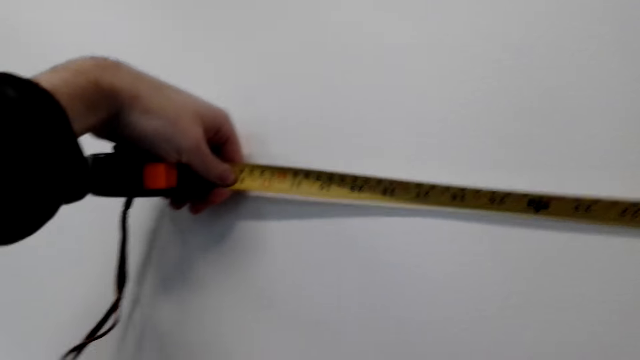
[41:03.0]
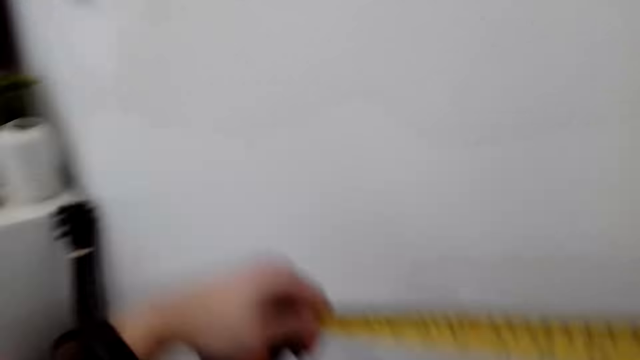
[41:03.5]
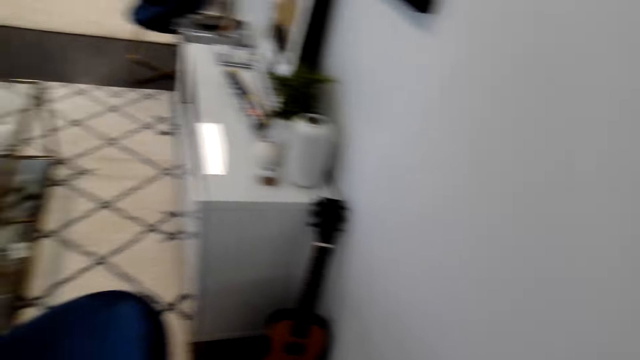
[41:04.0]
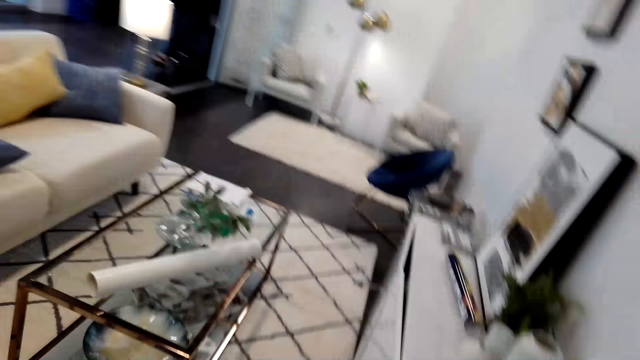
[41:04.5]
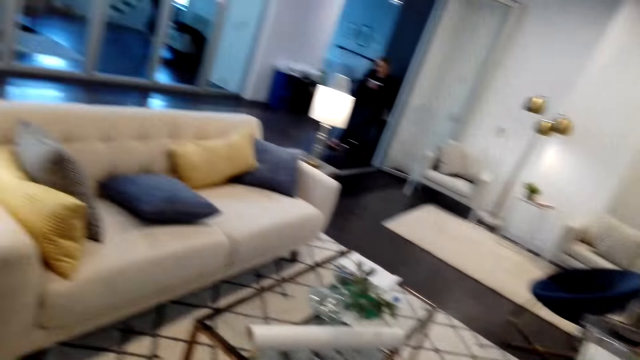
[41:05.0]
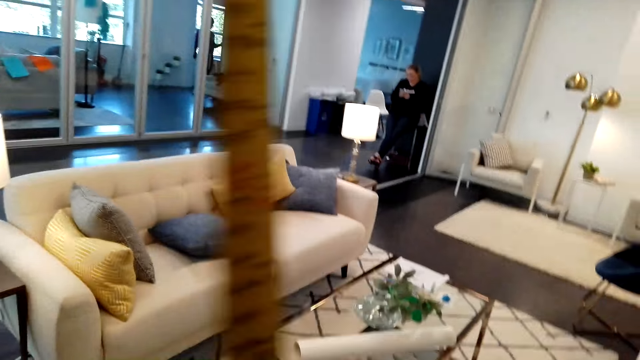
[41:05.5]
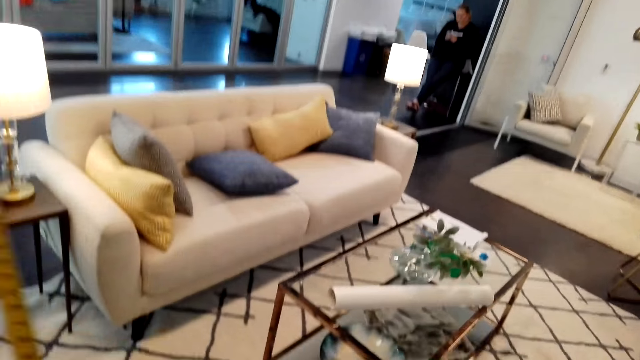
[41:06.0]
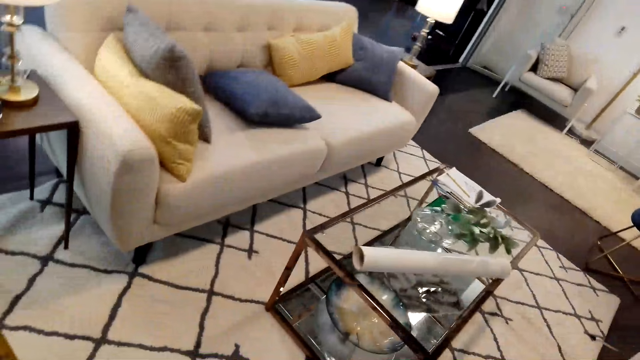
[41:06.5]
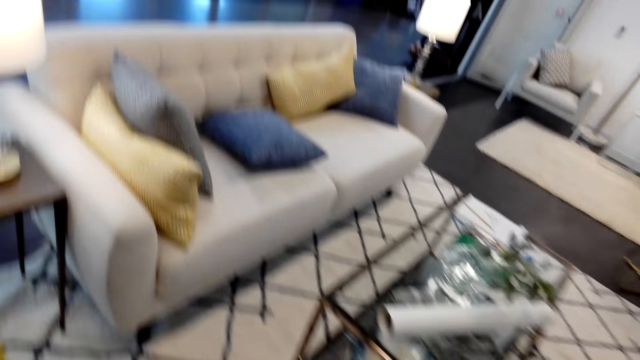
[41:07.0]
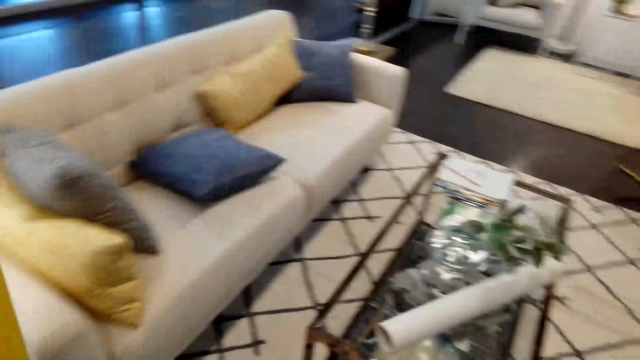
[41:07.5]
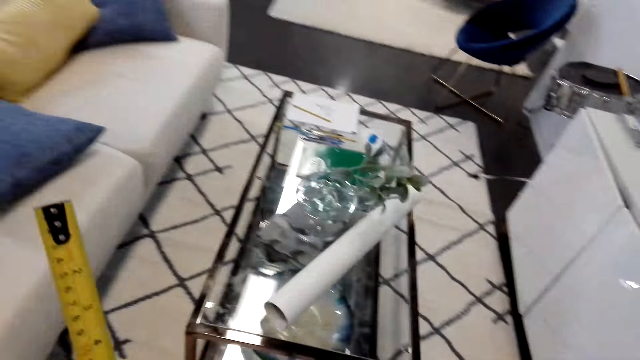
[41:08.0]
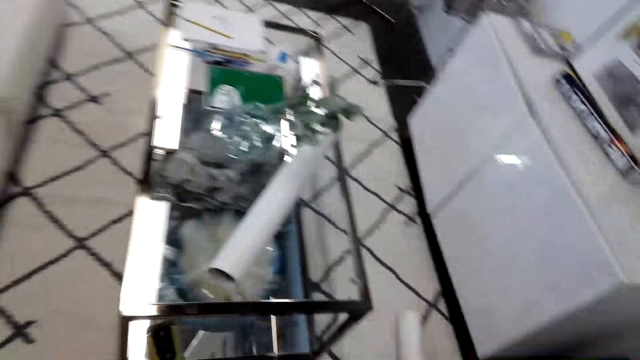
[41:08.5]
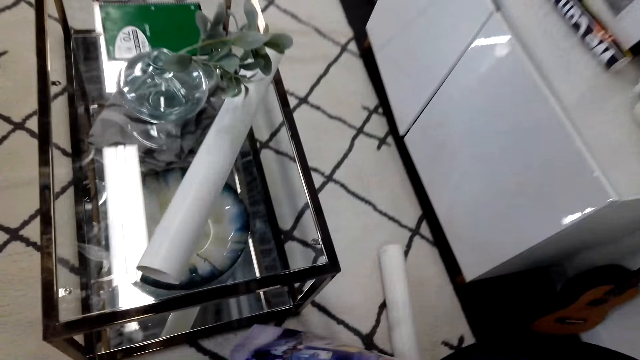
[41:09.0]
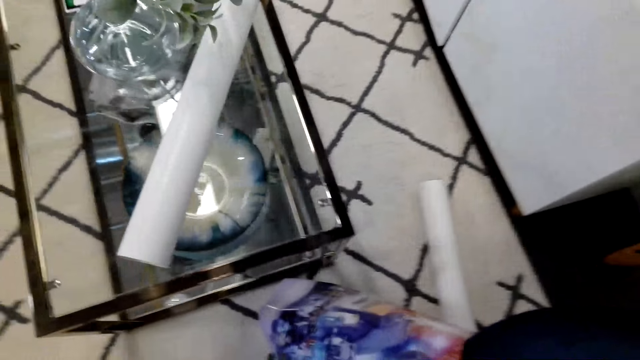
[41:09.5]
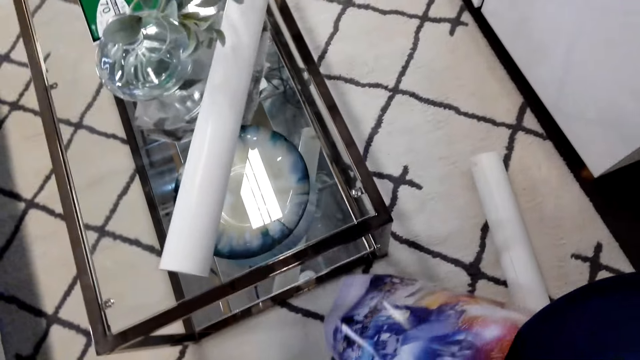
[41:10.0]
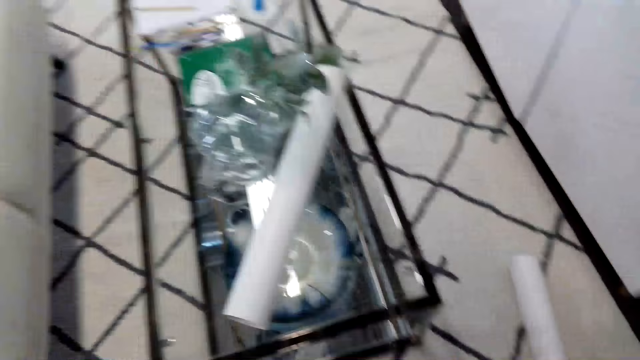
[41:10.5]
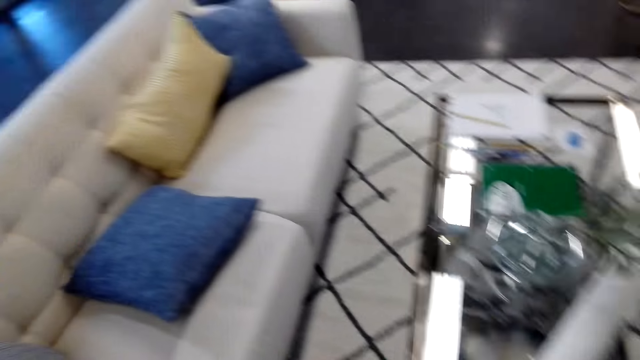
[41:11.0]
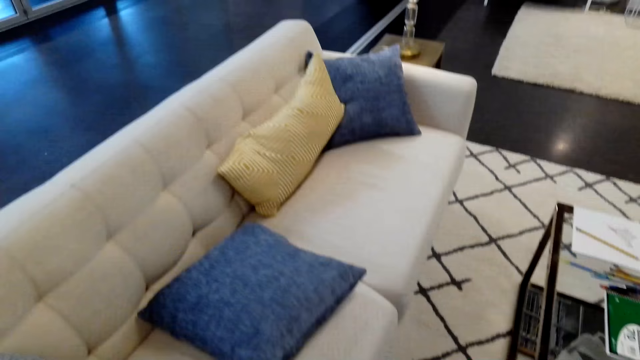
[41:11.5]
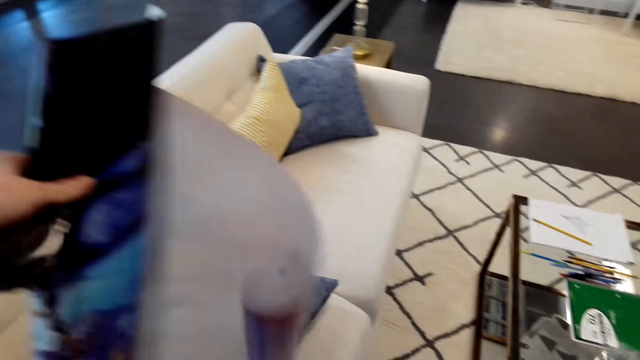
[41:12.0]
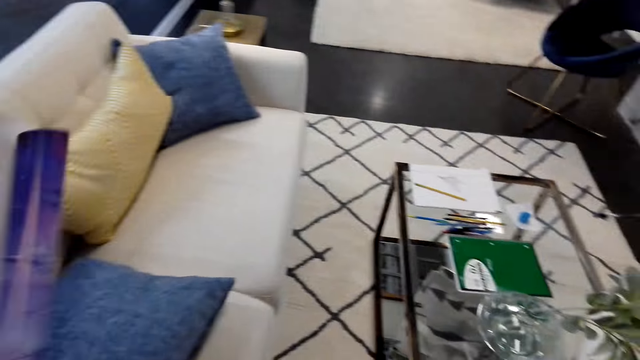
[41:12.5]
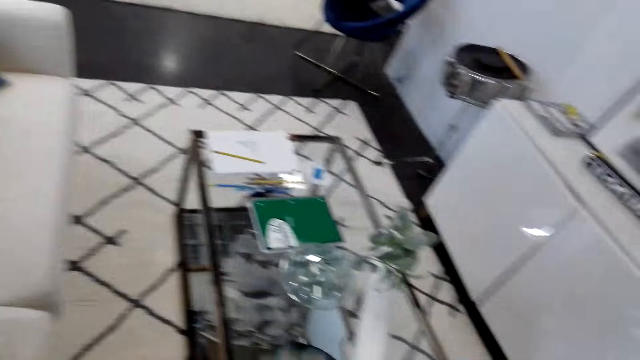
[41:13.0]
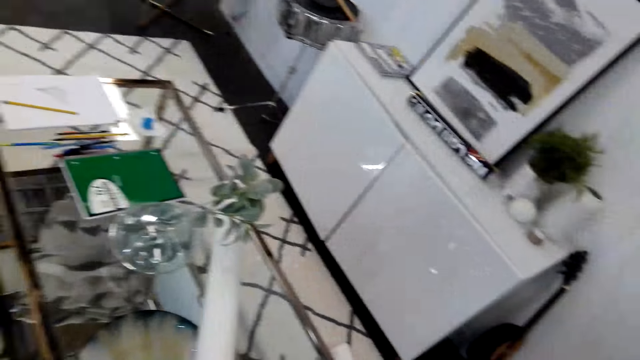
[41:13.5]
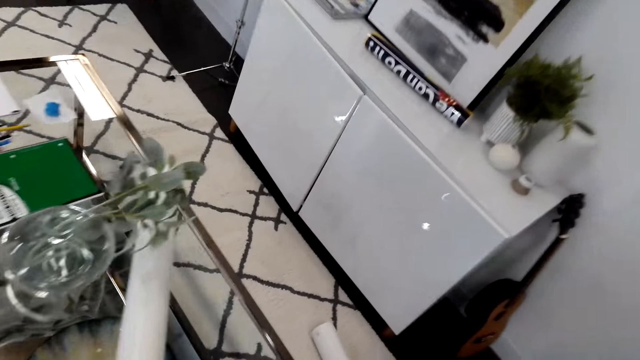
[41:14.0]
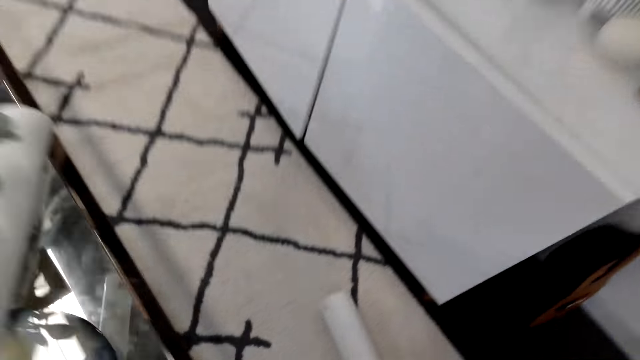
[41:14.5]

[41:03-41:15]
The camera wearer walks around. They pick the picture from the table.

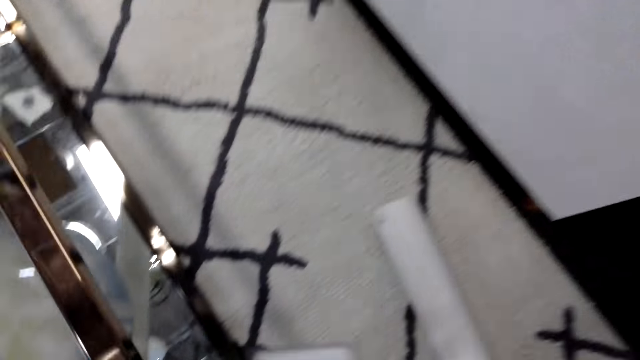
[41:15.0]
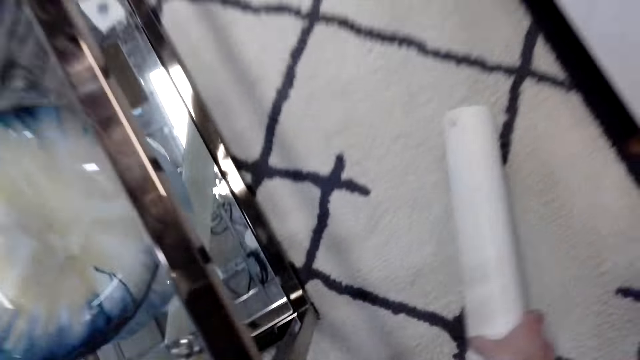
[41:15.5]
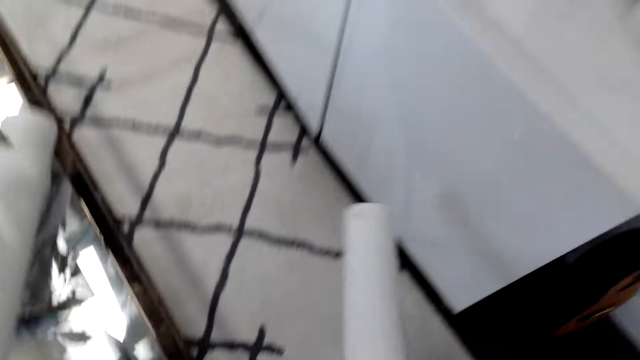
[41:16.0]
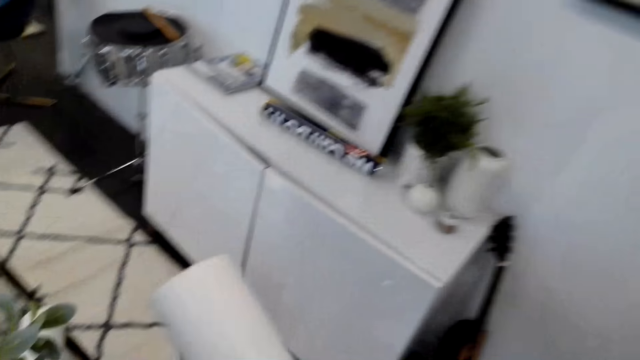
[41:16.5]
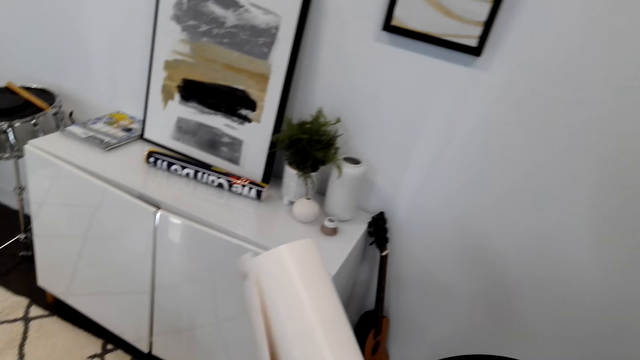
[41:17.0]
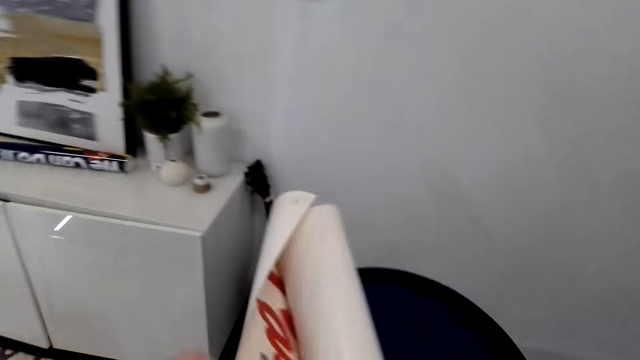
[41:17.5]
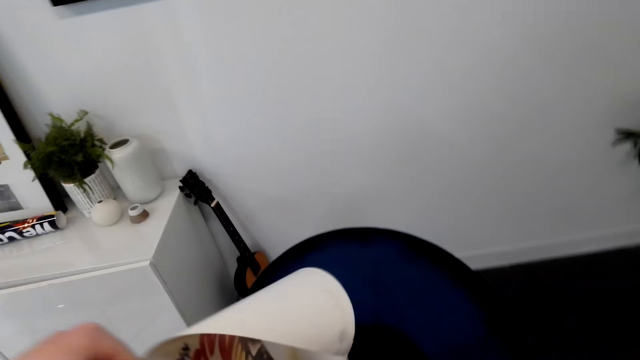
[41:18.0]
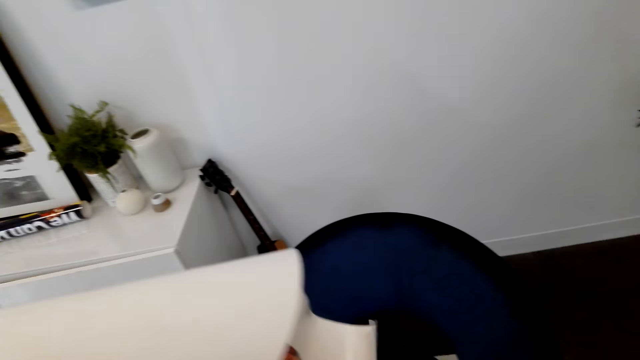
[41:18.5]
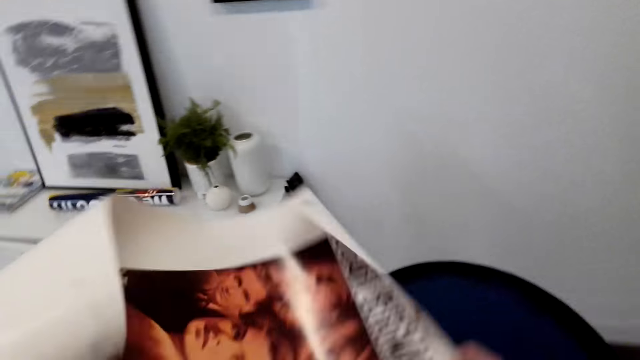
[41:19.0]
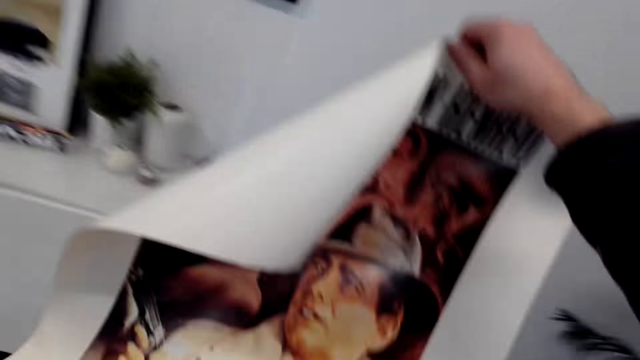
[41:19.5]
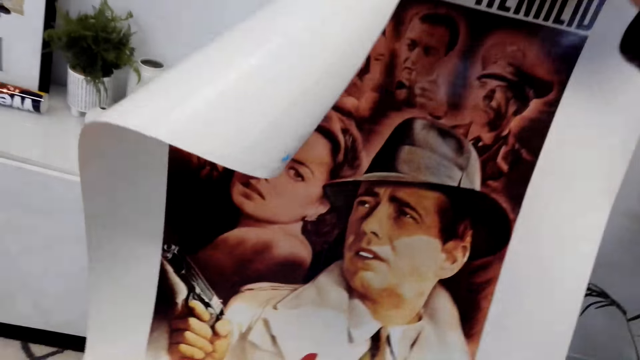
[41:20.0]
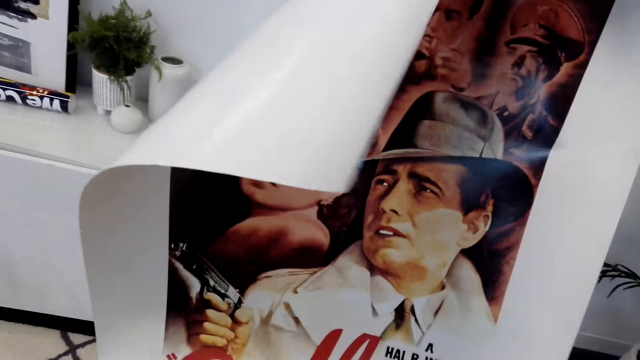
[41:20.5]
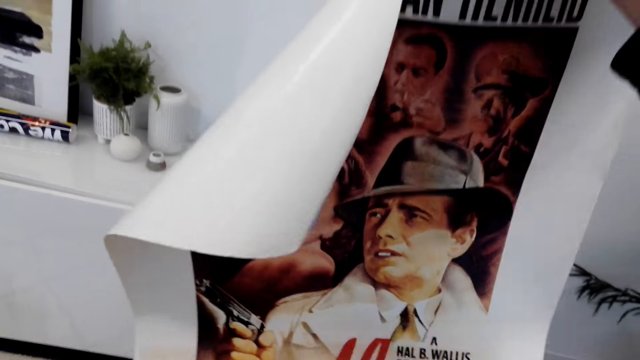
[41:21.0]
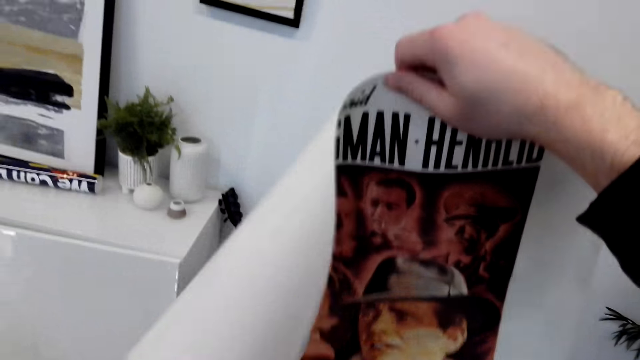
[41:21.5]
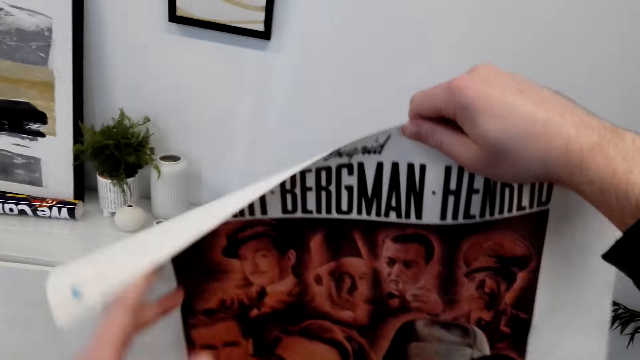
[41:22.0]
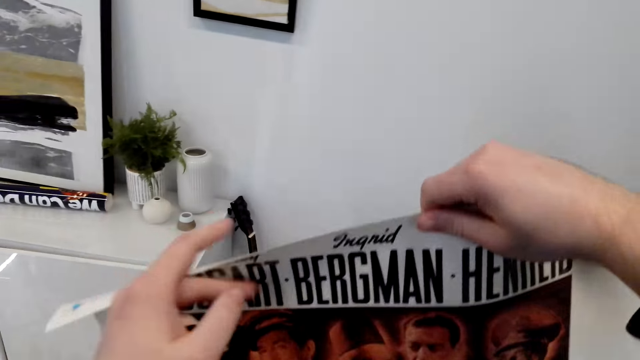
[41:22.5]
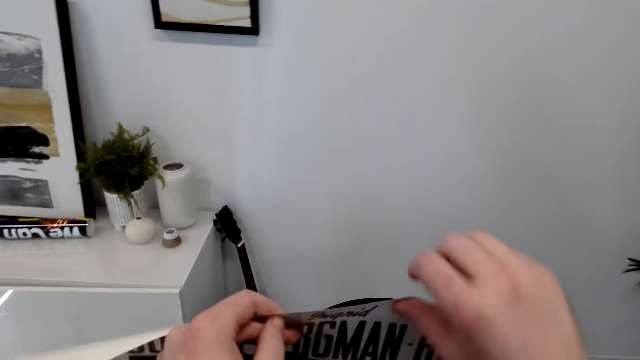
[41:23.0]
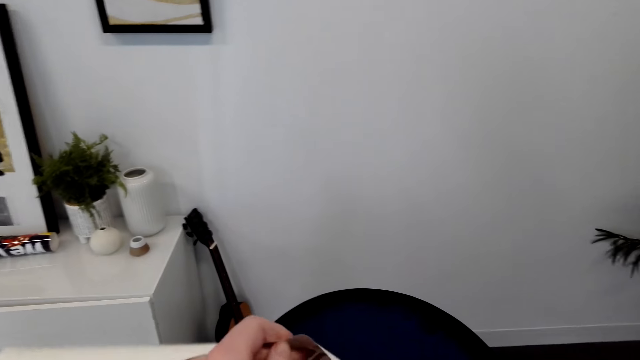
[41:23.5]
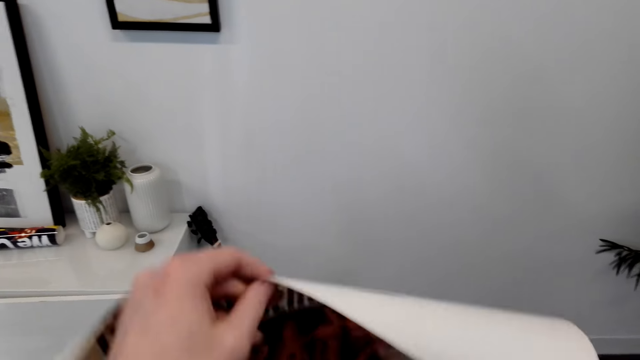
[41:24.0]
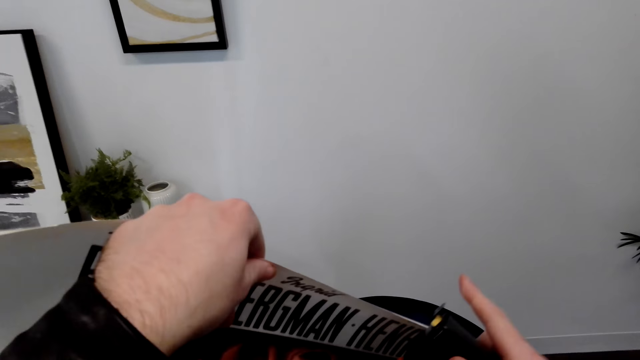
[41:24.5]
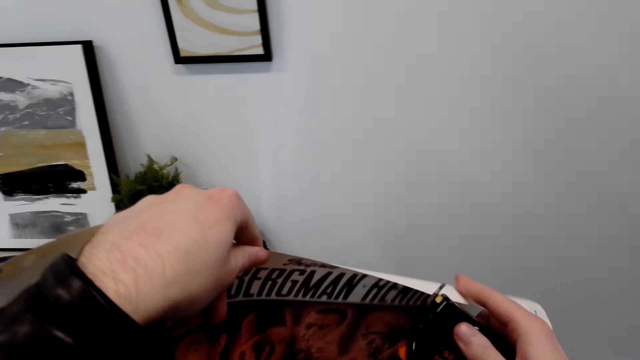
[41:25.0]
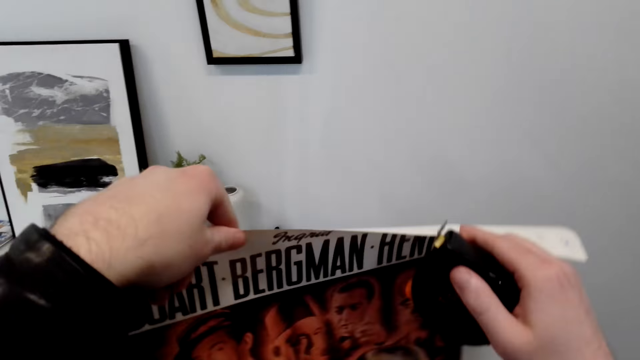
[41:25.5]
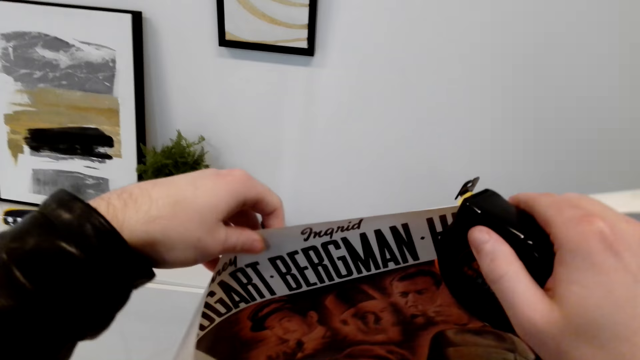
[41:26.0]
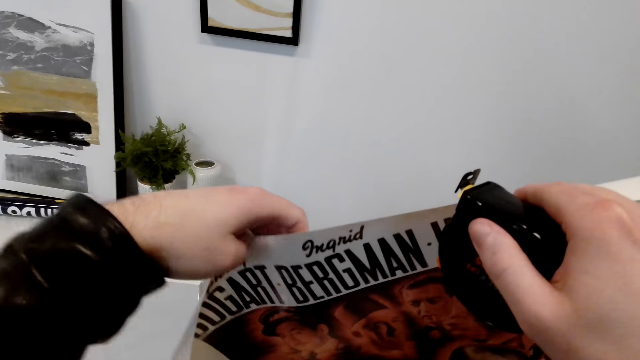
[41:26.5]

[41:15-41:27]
The camera wearer picks the picture from the ground. They unfold the picture. They look at the printed photo.
